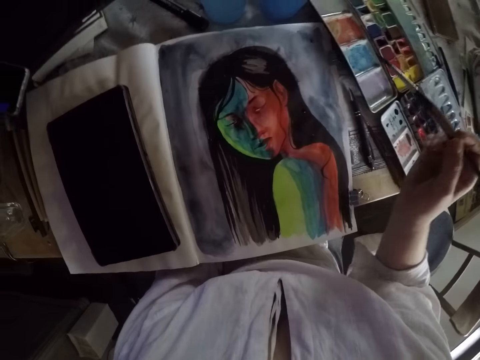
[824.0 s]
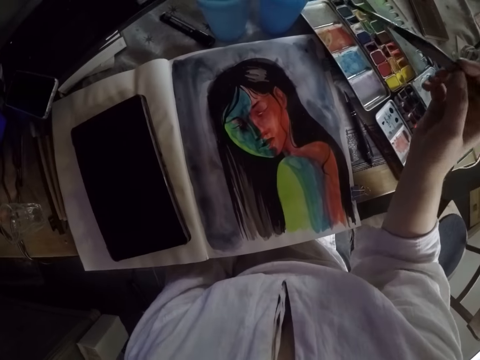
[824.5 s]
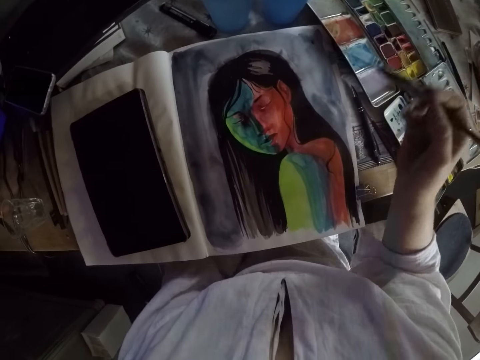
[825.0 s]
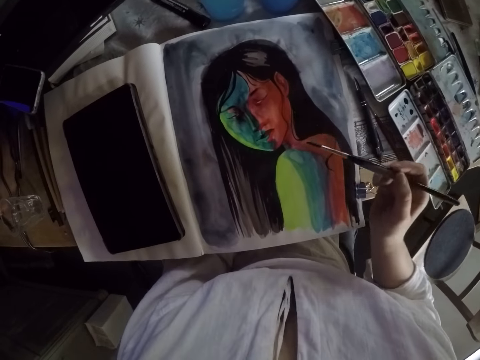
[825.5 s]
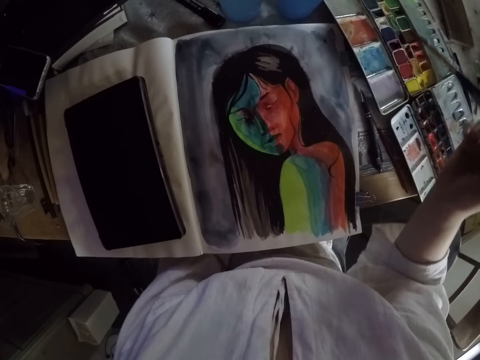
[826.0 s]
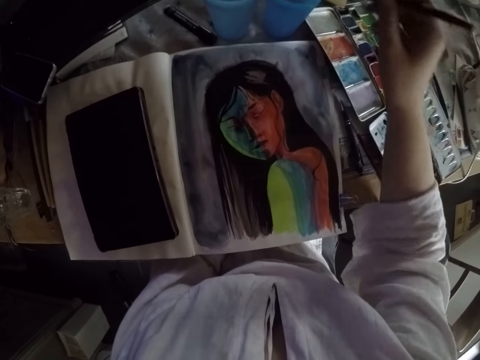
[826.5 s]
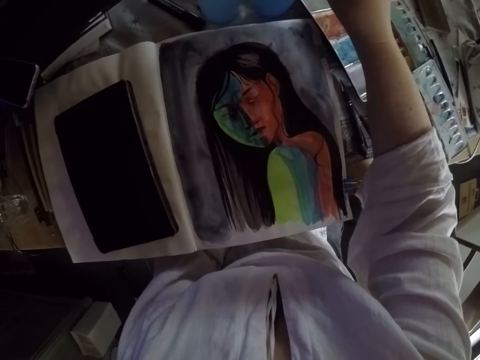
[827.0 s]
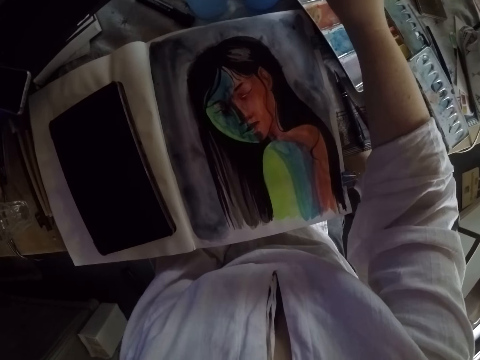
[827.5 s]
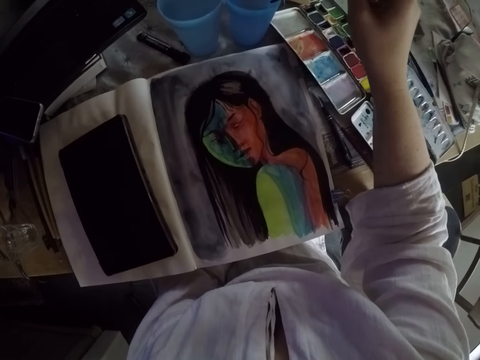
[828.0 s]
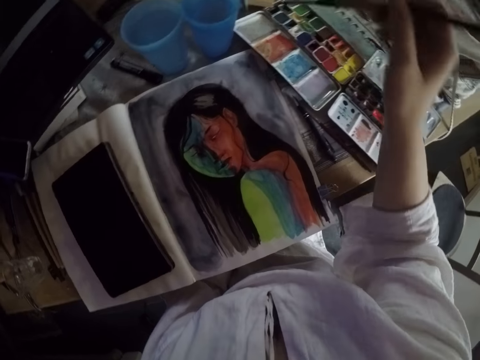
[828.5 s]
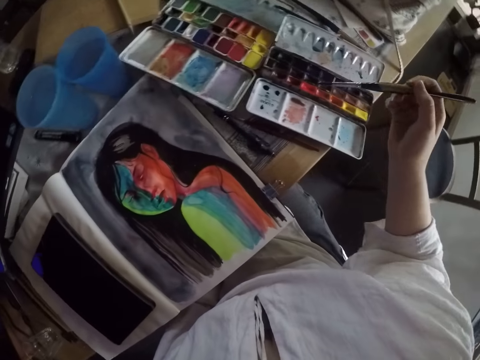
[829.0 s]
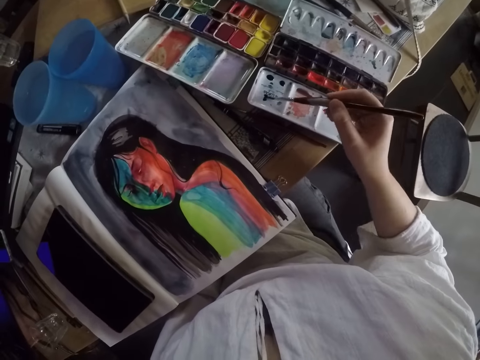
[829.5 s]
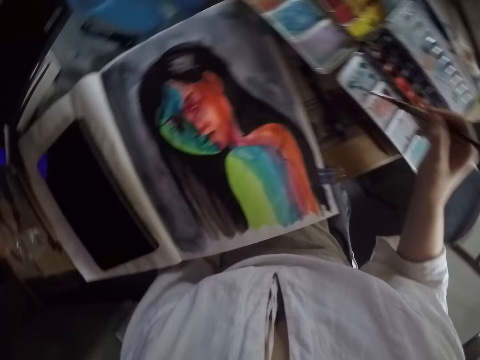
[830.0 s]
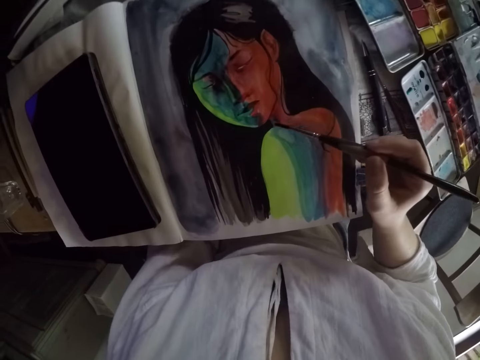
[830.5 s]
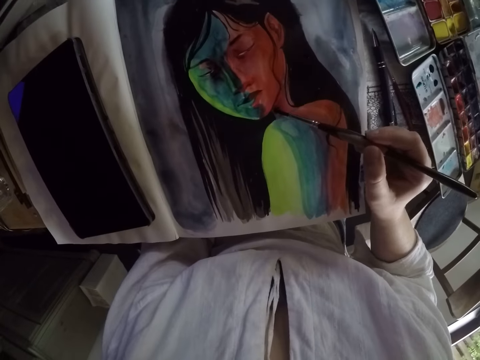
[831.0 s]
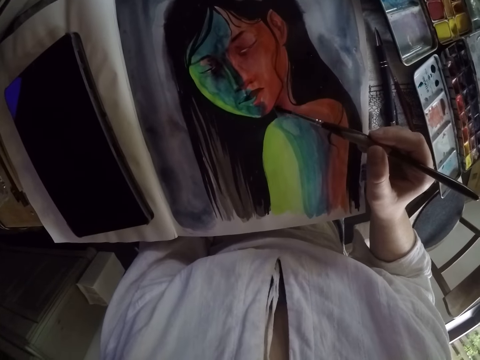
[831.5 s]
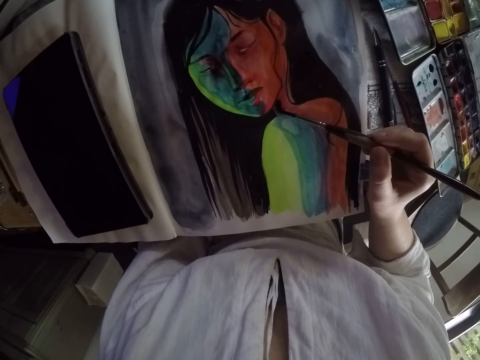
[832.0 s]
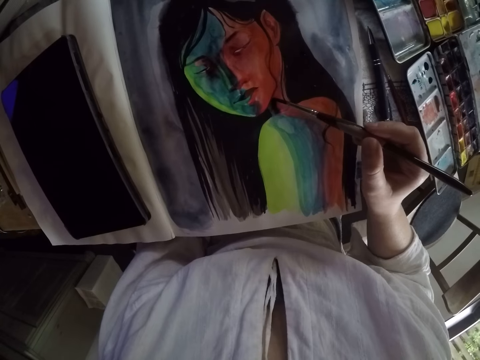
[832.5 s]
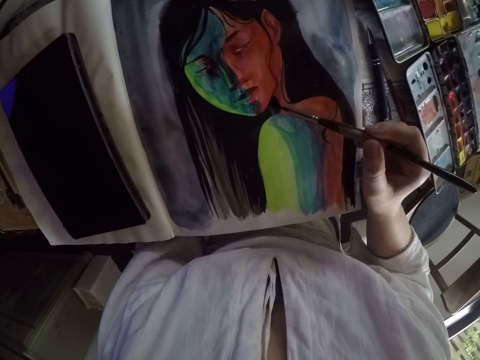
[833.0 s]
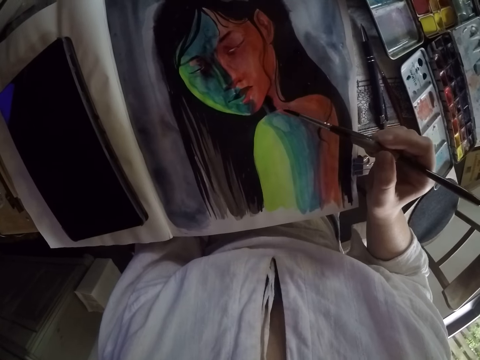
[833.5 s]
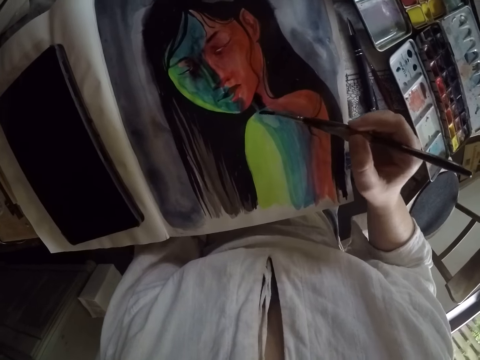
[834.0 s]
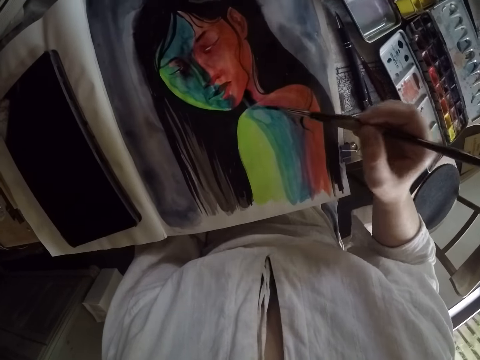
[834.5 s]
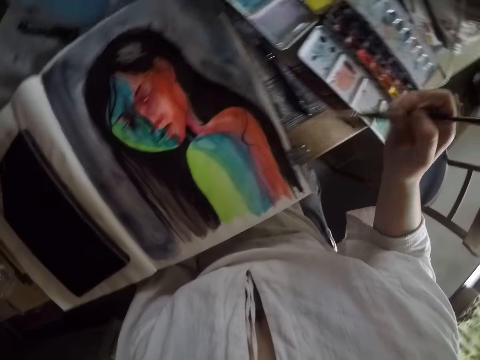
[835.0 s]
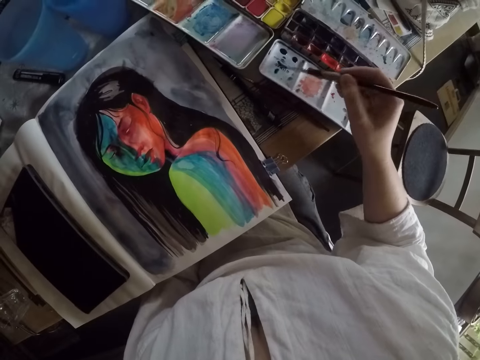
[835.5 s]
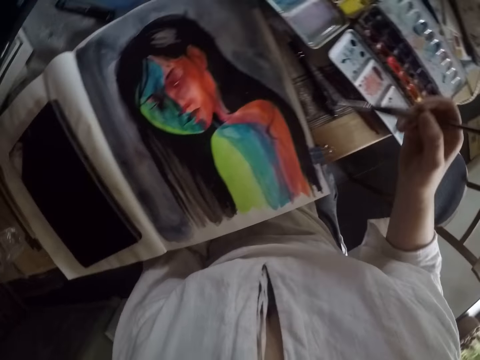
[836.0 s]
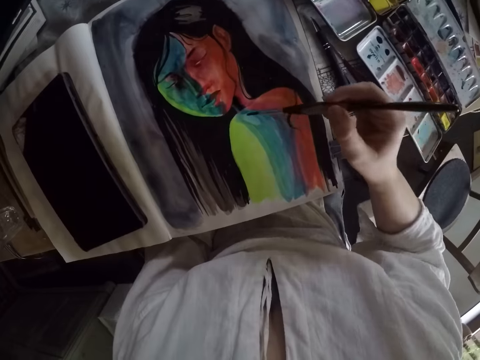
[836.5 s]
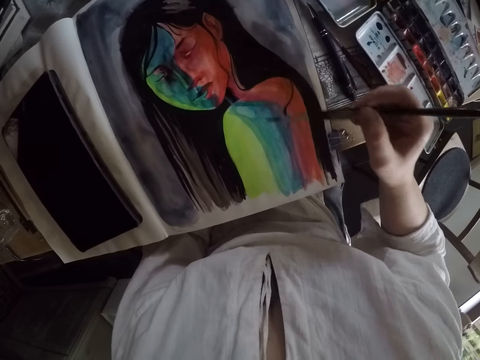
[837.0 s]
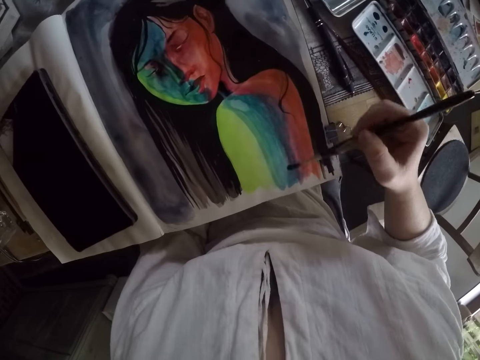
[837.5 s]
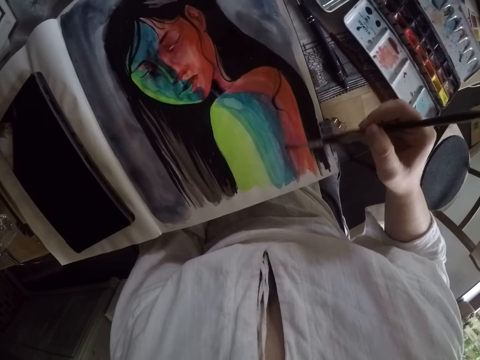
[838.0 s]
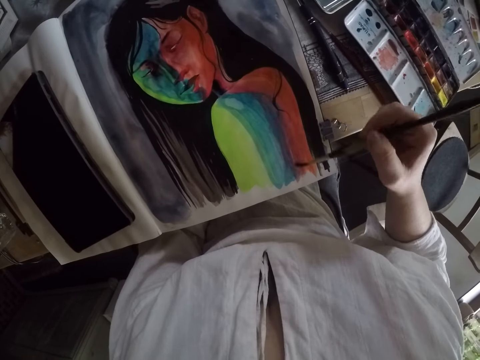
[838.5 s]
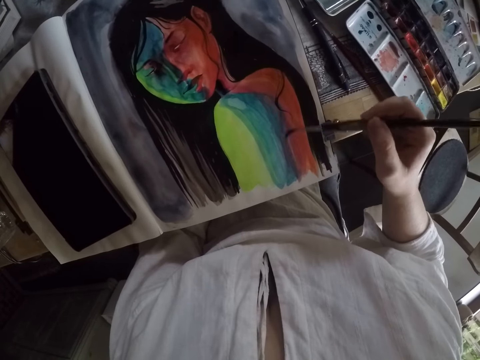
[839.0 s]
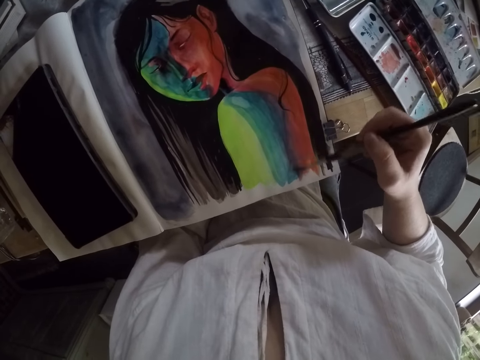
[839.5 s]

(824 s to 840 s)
The camera wearer raises her right hand. She lifts the brush. She lowers her right hand. She moves the brush toward the cup. She lowers the brush. She stretches the brush forward. She dips the rigger brush in the water glass. She returns the brush backwards. She touches the palette with the brush. She draws the mixed color with the rigger brush. She paints the drawing with the rigger brush. She touches the palette with the brush. She draws the mixed color with the rigger brush. She paints the drawing with the rigger brush.

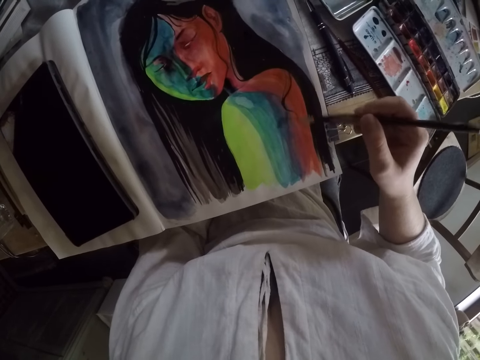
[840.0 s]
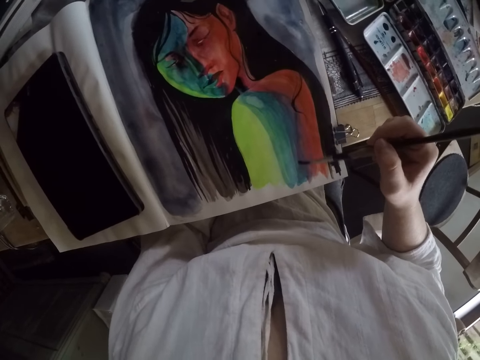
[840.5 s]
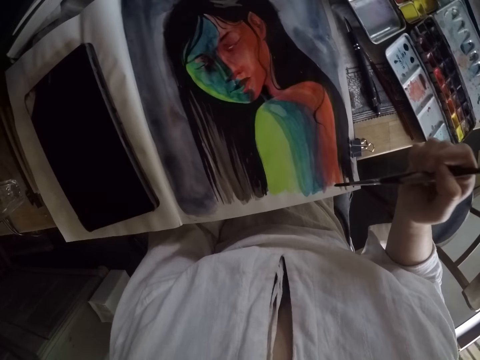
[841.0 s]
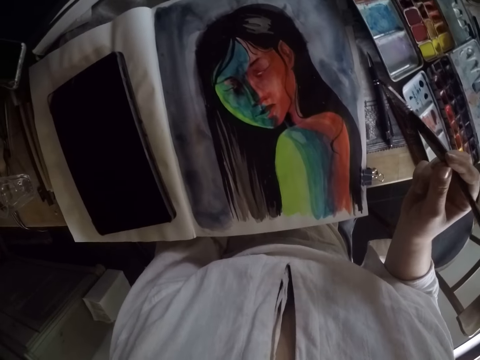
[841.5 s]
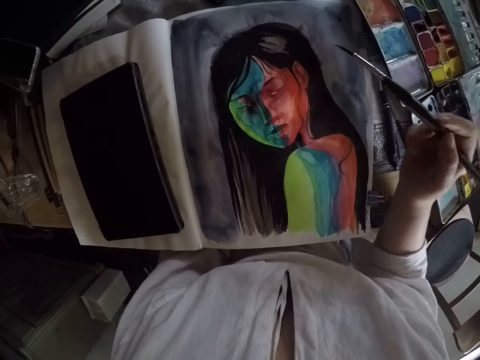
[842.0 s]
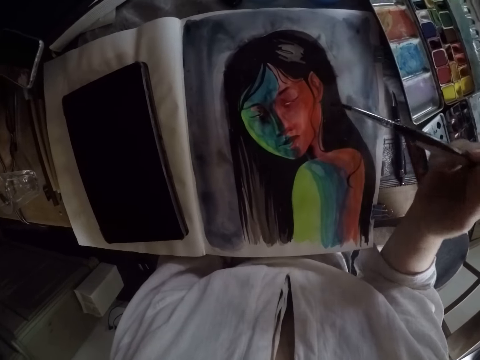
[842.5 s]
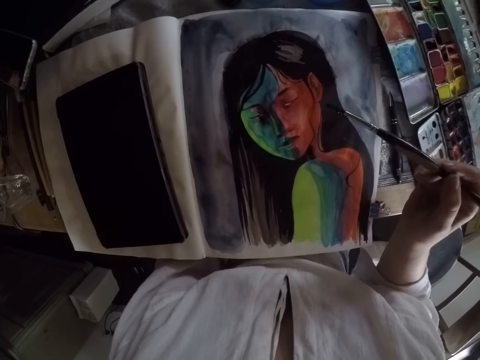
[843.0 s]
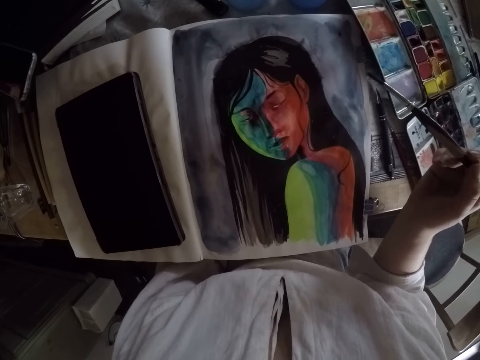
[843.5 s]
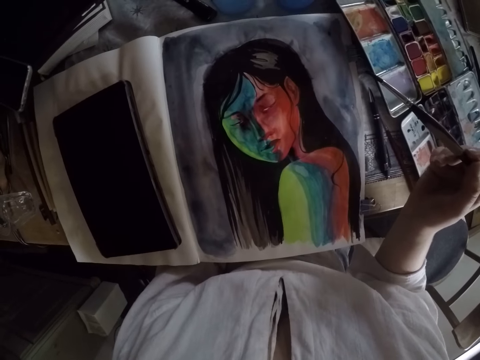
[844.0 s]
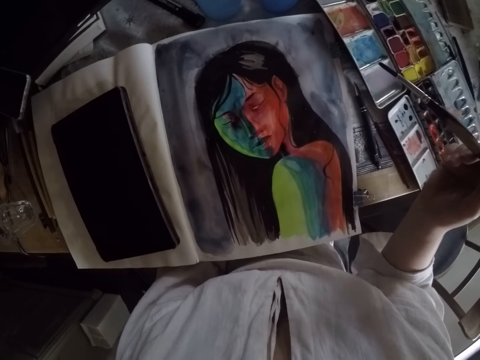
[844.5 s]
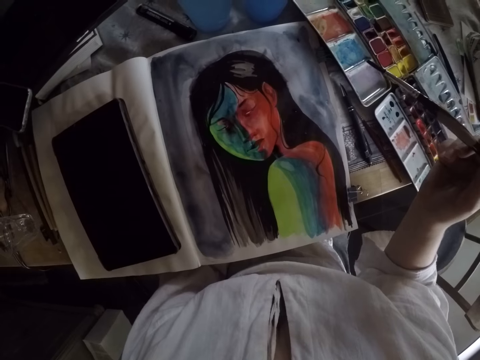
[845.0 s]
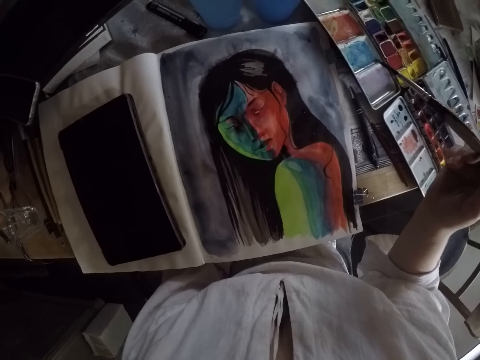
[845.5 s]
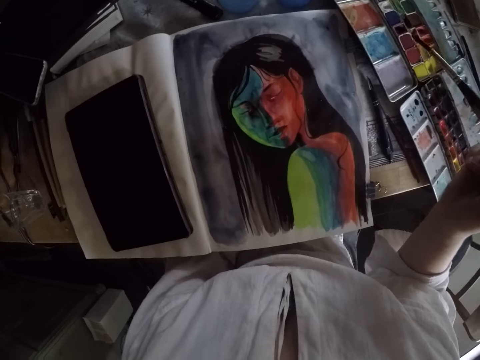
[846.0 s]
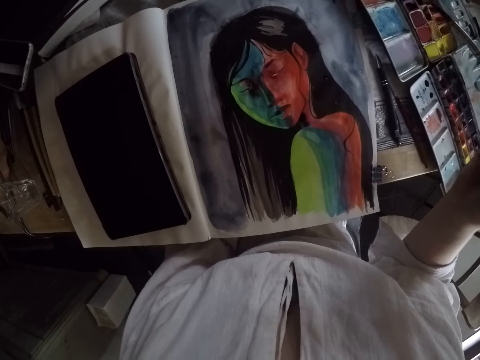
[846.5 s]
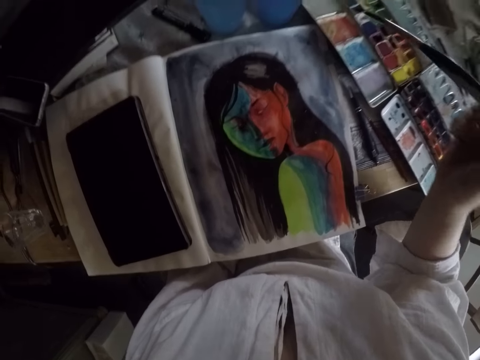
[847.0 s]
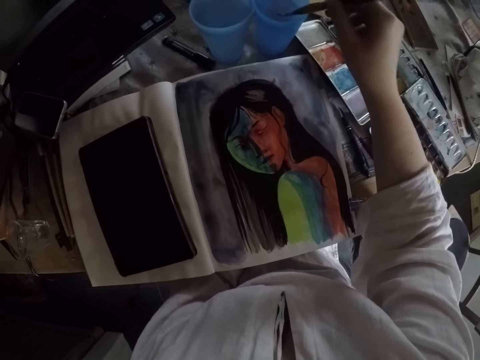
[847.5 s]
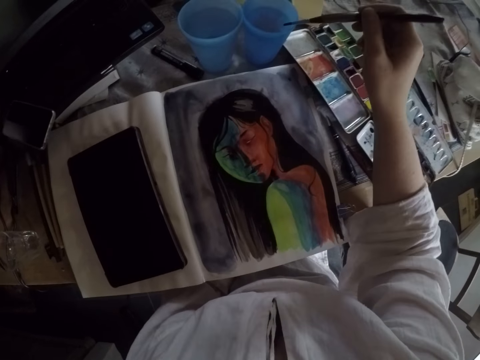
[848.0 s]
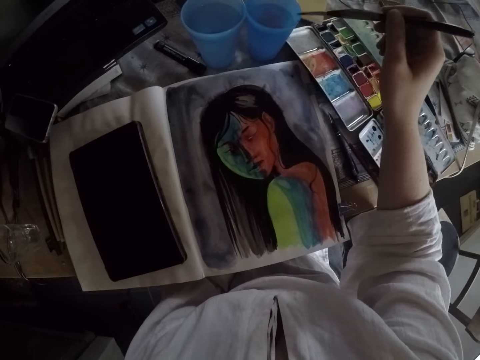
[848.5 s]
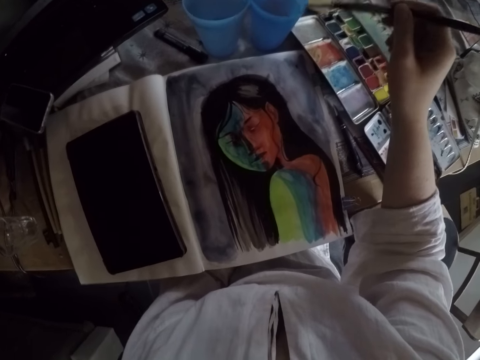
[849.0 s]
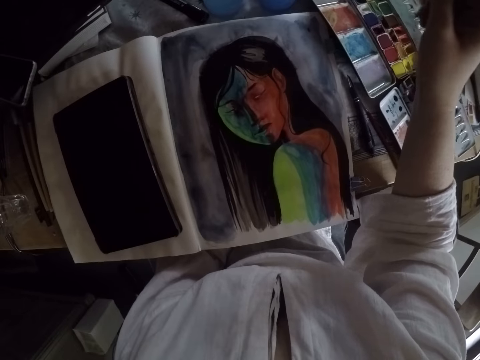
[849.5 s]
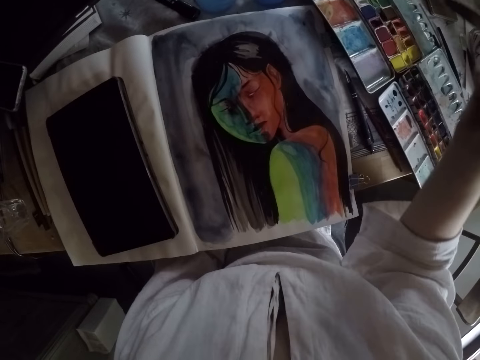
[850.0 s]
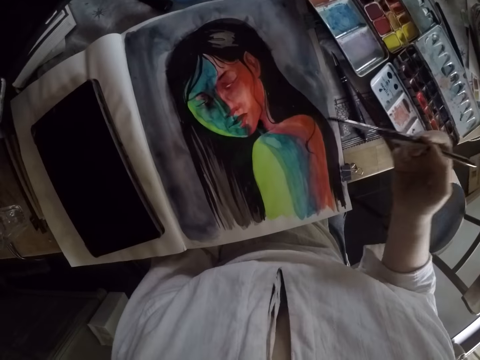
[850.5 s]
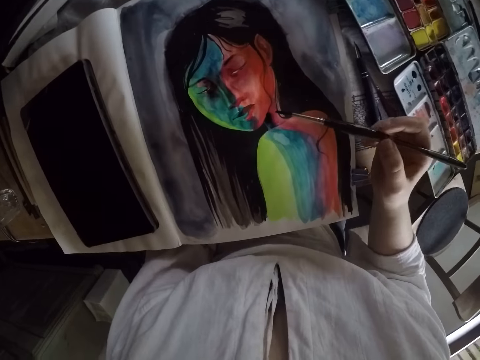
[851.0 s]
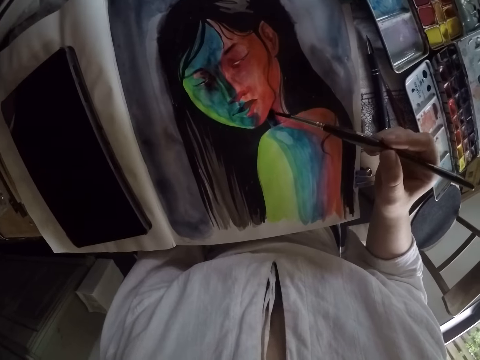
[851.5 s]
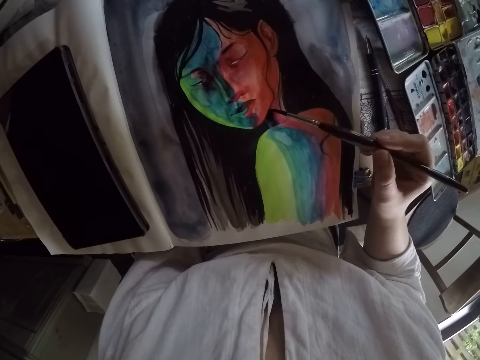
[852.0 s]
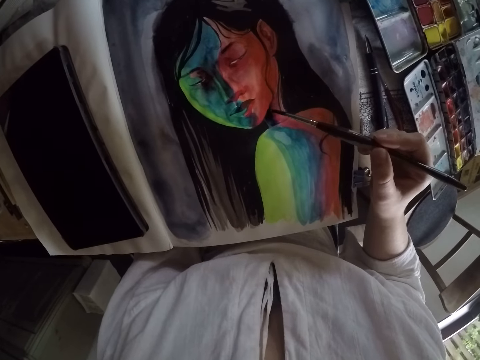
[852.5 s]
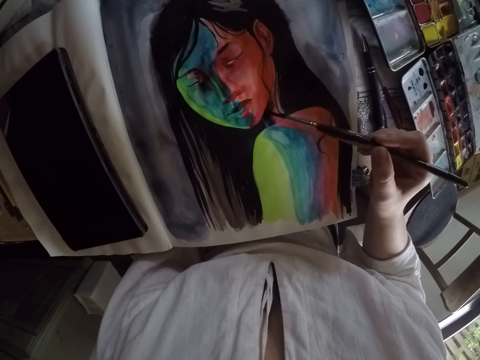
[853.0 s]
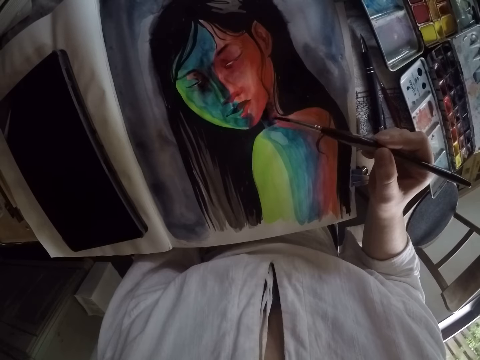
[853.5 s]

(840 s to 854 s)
The camera wearer raises the brush. They dip the rigger brush in the water glass or water container on the table. They wipe the brush on the edge of the water container. They paint the drawing with the rigger brush.
